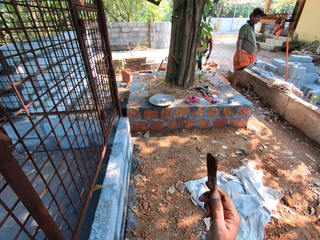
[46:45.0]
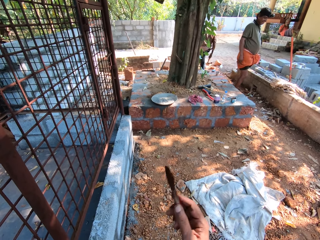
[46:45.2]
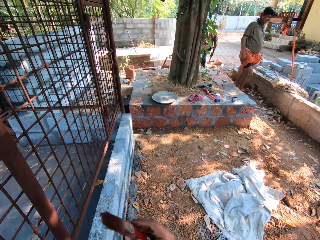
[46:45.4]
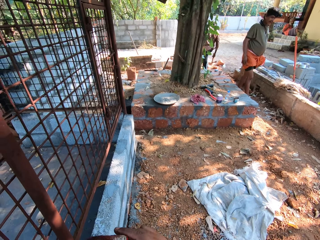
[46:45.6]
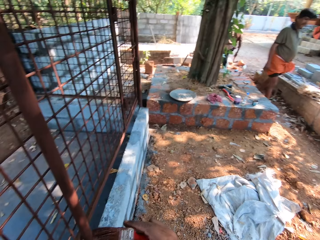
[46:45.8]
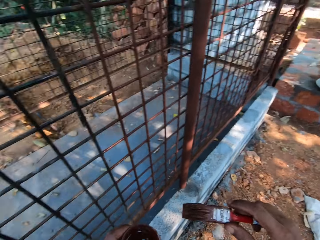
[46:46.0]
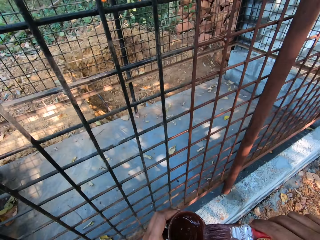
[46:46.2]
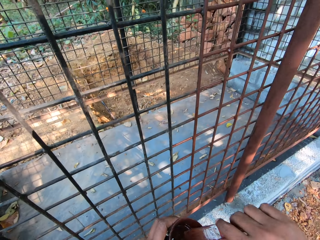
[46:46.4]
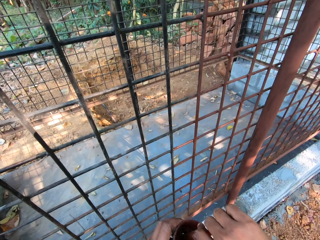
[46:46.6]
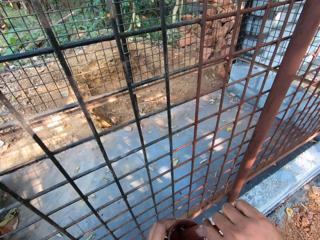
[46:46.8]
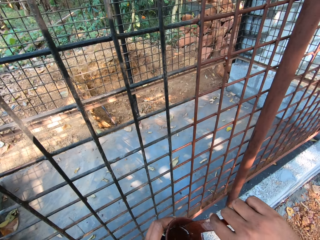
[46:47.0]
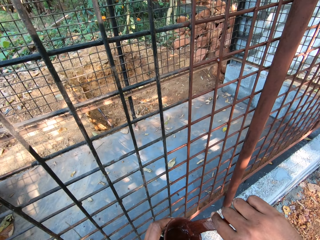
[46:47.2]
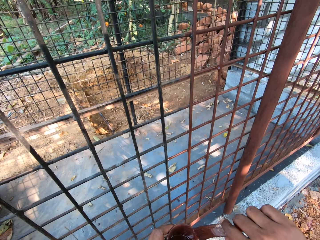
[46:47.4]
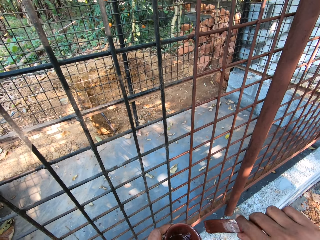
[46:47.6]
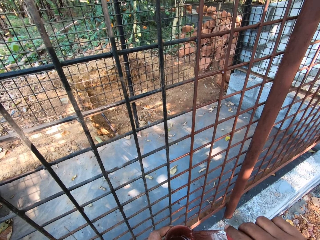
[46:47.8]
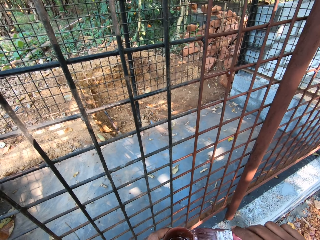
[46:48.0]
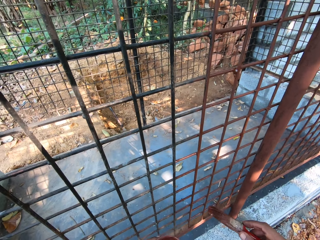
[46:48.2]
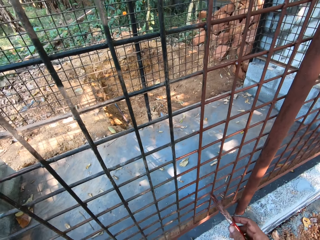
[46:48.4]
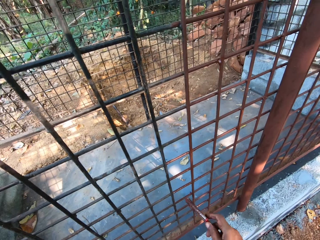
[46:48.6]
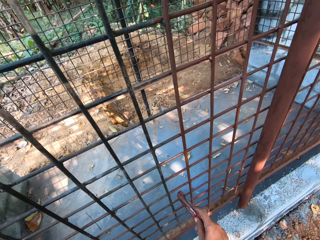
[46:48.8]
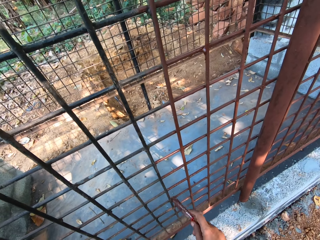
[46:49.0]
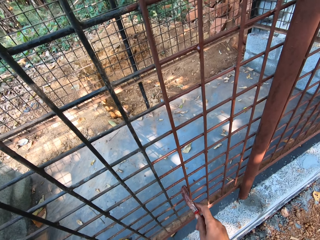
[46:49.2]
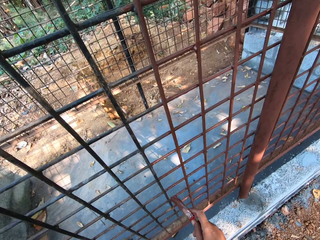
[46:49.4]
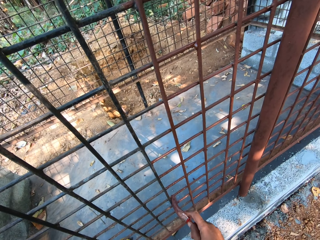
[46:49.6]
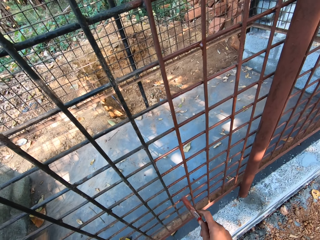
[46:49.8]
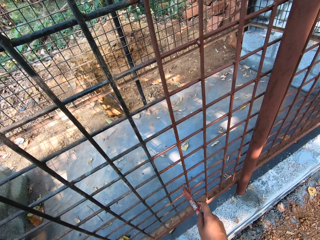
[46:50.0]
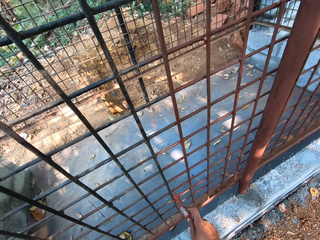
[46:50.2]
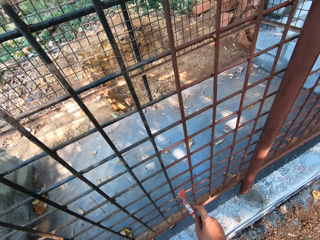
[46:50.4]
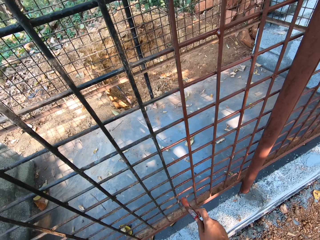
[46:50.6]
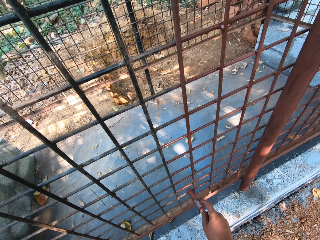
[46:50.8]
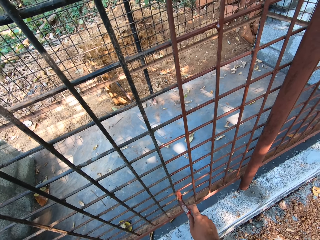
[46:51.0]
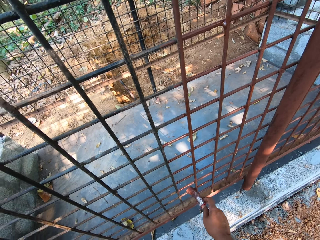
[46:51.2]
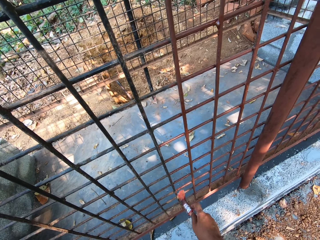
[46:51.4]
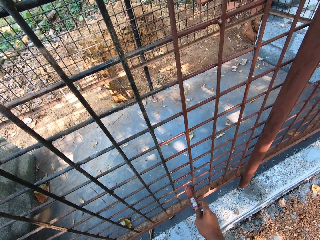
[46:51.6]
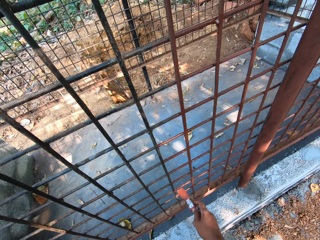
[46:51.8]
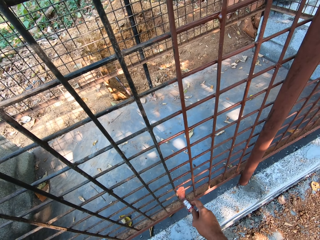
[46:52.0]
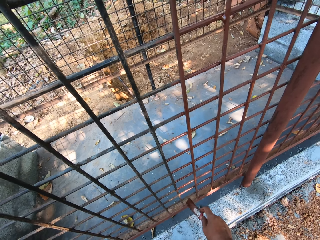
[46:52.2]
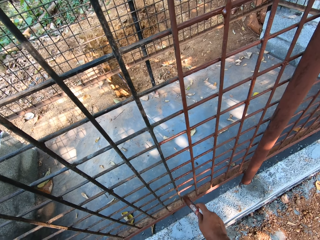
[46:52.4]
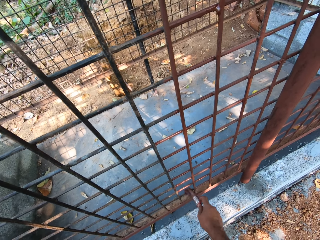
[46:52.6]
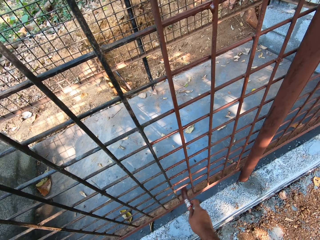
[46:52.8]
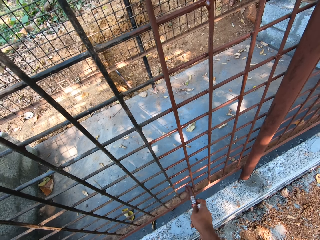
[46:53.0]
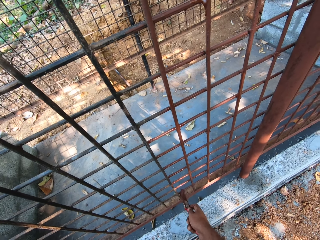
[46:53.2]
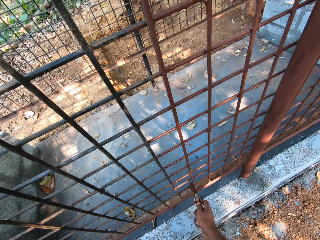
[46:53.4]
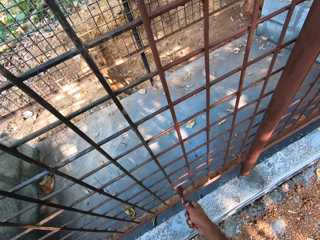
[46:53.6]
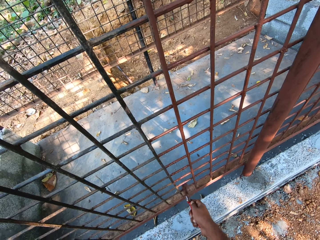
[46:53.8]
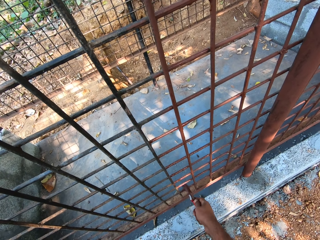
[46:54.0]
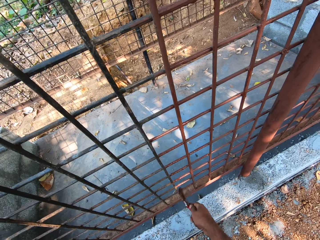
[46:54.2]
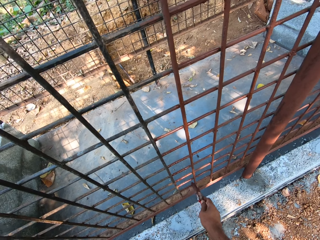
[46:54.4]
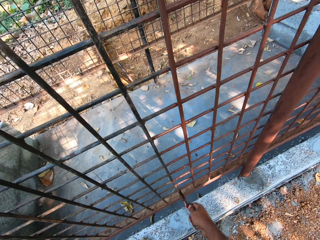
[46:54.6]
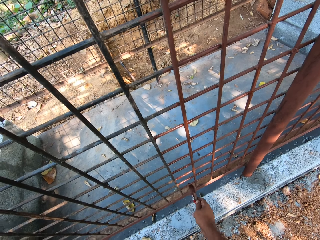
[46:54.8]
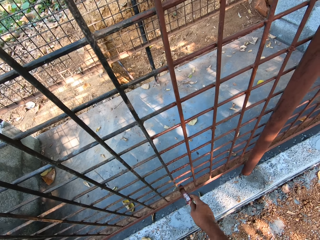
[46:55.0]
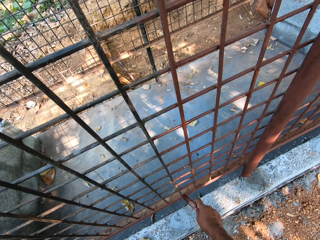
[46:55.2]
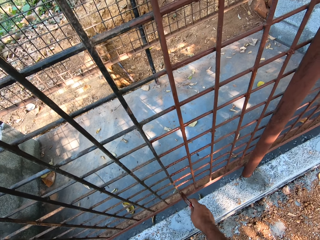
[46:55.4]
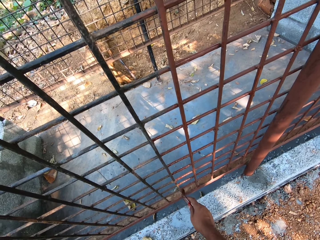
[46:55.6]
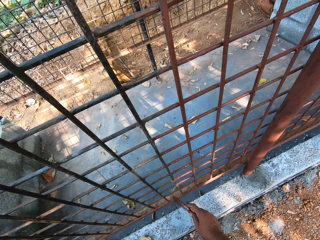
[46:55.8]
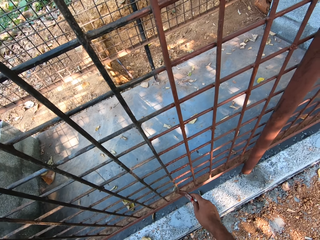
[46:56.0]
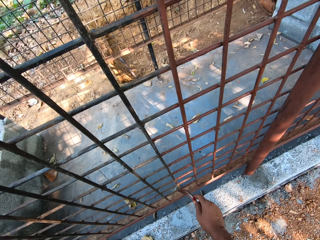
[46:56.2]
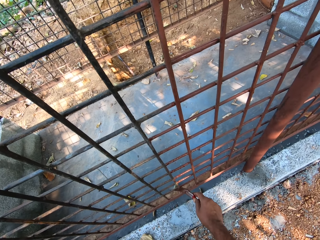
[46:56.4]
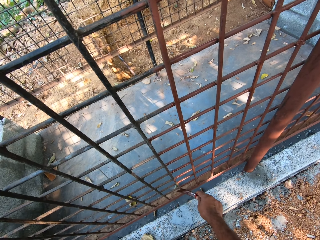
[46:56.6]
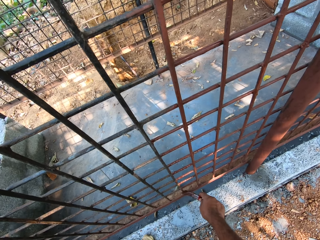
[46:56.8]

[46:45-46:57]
The camera wearer dips the paintbrush in the cup with his right hand. He scoops paint with the paintbrush. He wipes the paintbrush on the cup with his right hand. He moves the paintbrush. He paints the metal cage with the paintbrush in his right hand.

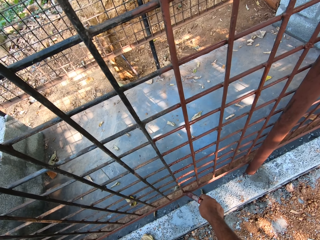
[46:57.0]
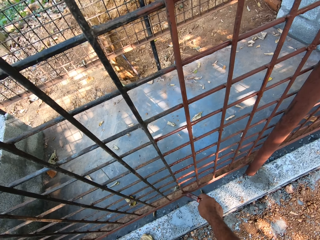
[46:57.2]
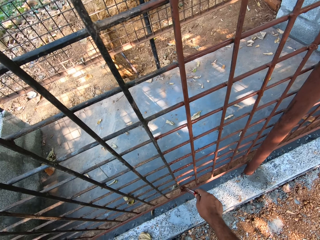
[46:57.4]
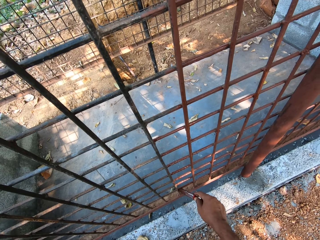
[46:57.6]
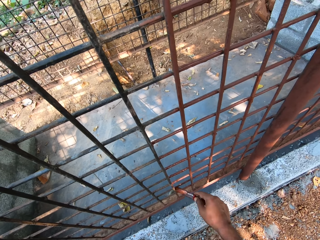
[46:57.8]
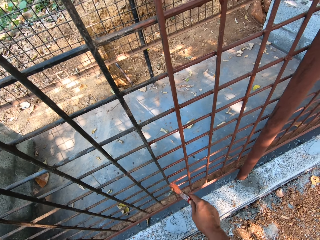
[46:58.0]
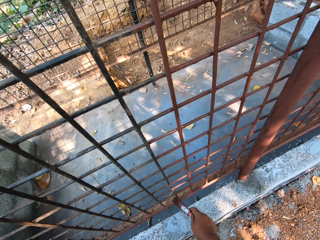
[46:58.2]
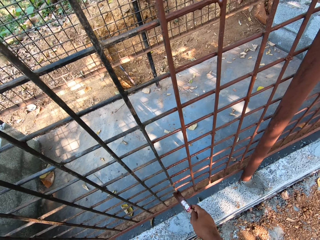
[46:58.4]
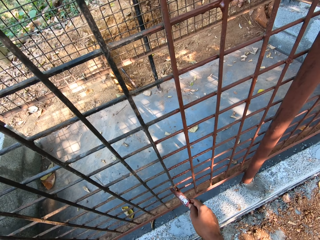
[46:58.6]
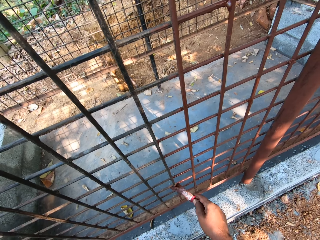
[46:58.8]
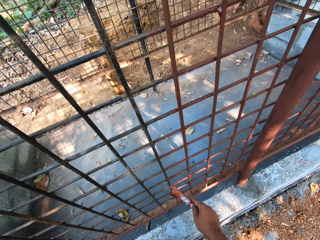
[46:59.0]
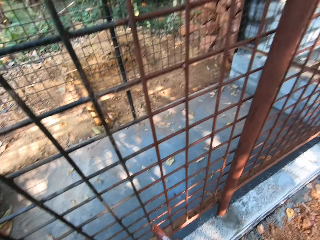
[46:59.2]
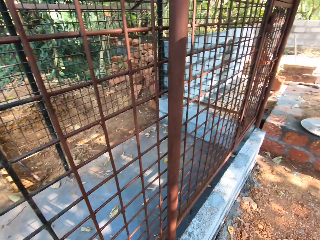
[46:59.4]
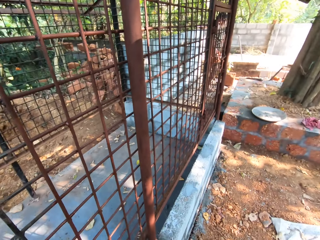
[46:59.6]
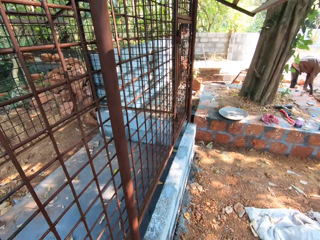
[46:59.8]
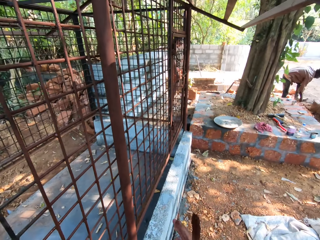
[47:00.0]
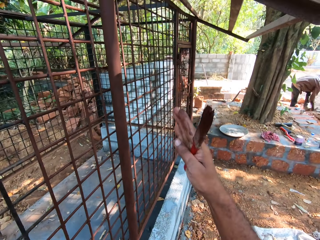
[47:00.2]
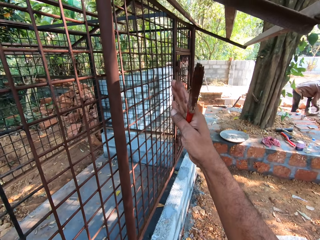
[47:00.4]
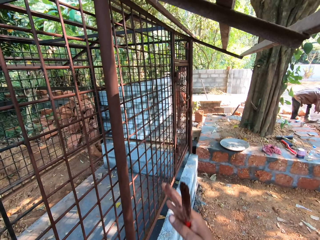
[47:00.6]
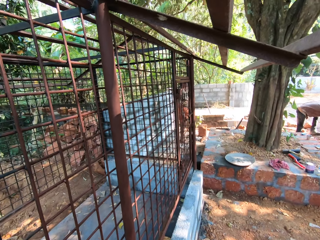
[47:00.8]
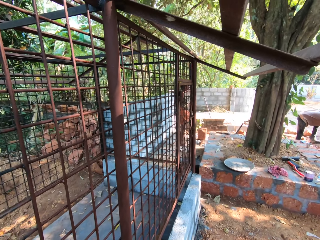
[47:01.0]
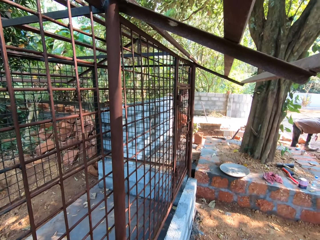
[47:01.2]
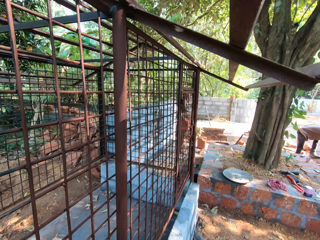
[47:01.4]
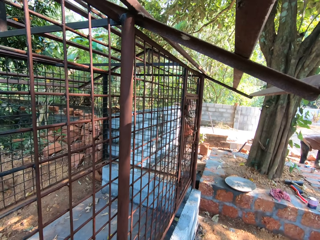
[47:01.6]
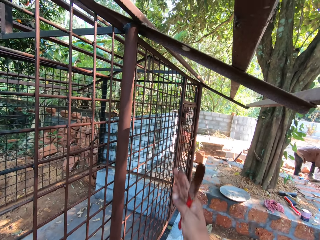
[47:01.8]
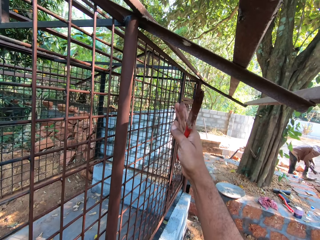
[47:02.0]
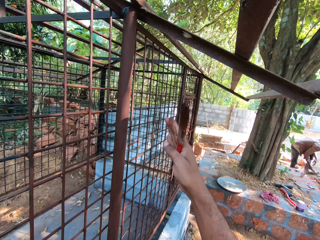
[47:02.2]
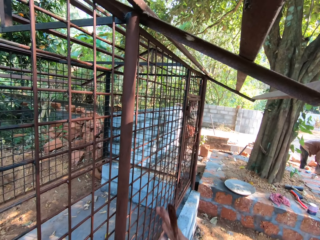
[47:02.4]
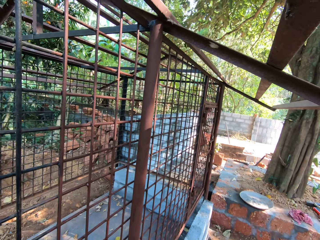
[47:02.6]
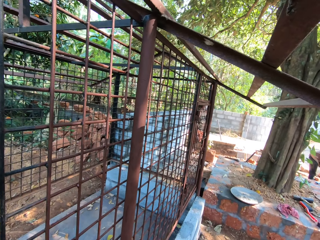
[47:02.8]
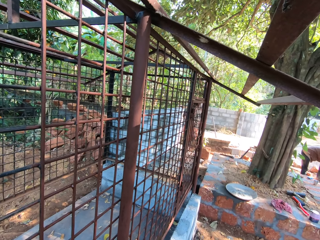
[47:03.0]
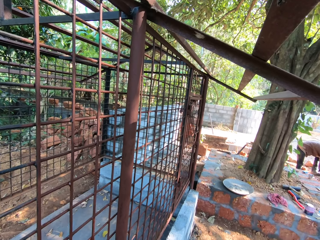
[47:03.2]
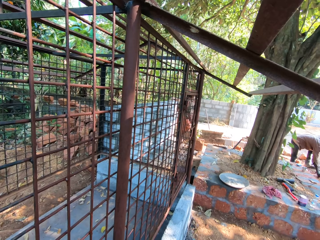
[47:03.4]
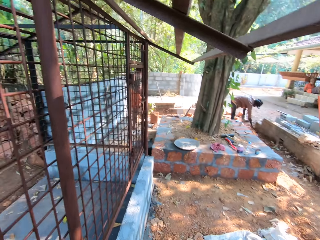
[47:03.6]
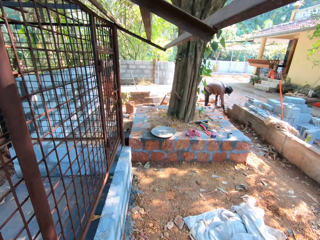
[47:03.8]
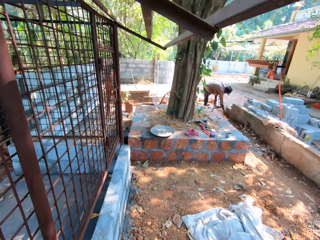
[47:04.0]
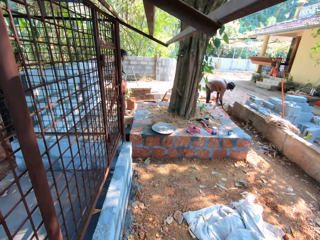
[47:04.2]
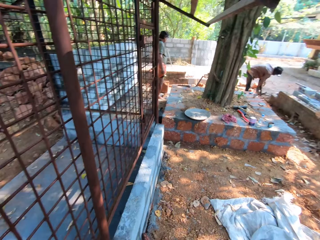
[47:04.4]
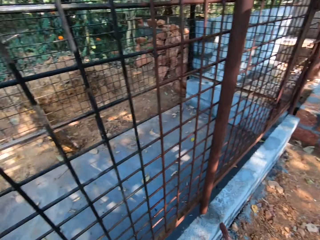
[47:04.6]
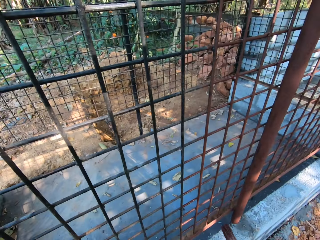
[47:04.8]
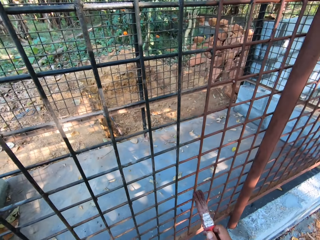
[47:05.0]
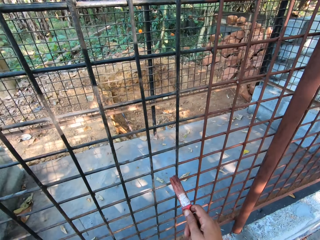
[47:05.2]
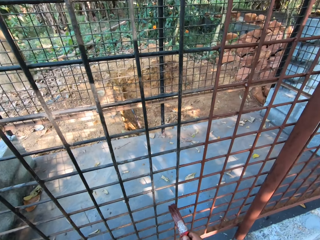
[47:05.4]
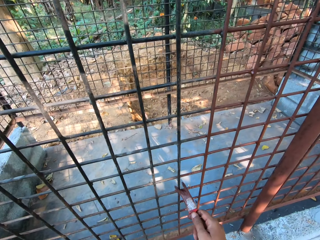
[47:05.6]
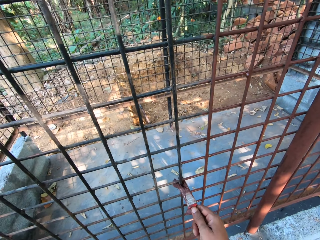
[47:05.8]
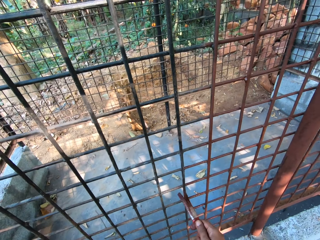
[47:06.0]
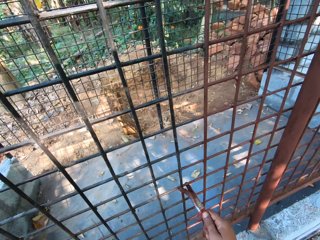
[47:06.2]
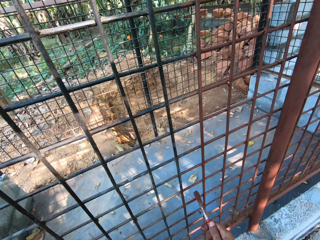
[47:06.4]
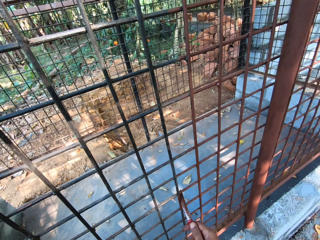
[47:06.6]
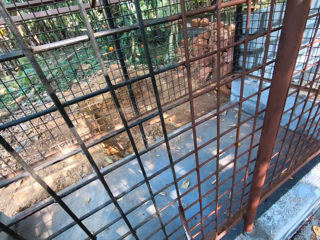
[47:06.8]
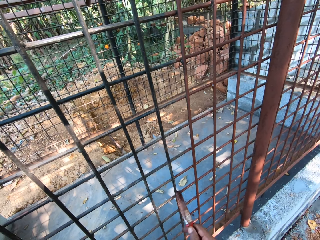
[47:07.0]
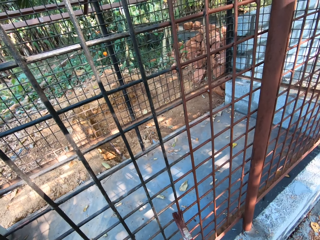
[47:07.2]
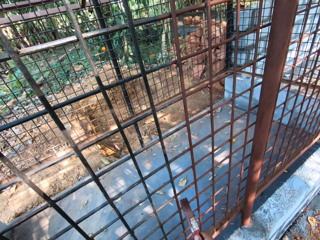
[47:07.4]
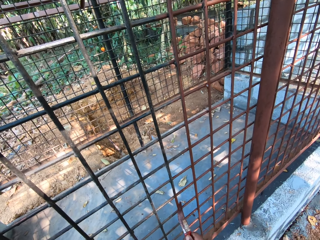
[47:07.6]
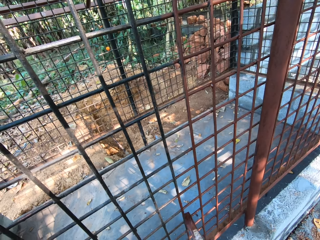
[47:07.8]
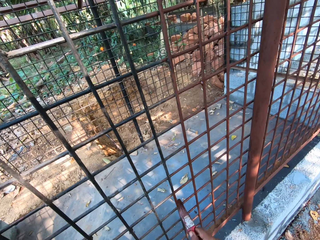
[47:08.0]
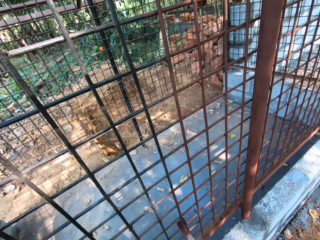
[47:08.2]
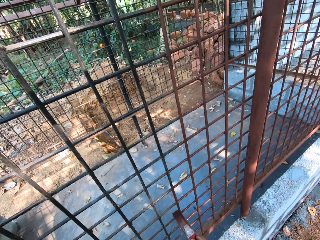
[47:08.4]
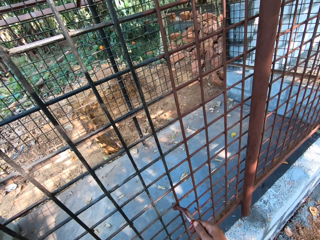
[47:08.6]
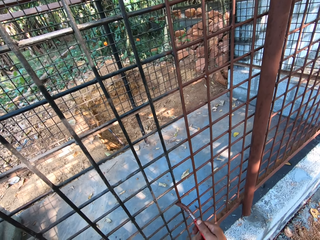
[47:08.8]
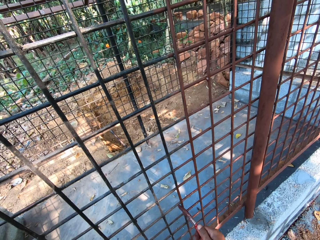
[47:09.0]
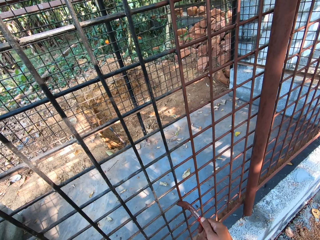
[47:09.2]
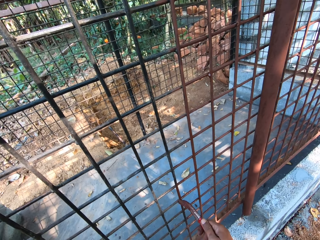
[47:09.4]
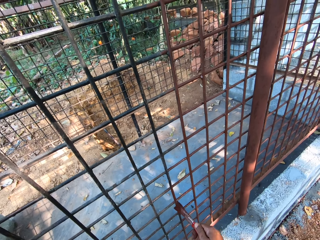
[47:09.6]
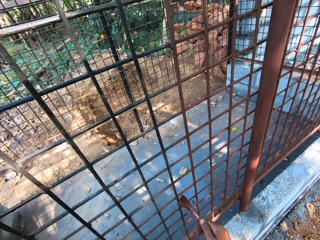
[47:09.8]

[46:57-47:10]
The camera wearer looks around. He converses with a man and another man. He points at the metal cage with his right hand. He lifts the right hand. The other man touches a wall with his right hand. The camera wearer lifts the paintbrush. He paints the metal cage with the paintbrush in his right hand.
